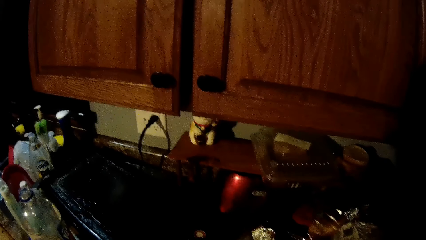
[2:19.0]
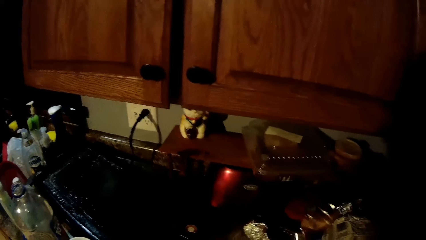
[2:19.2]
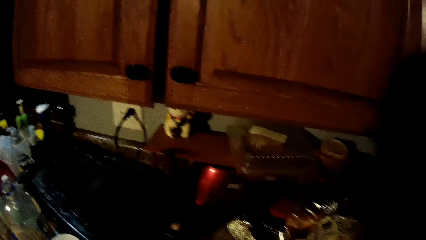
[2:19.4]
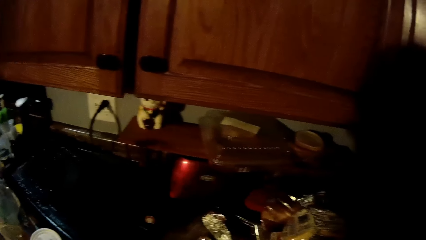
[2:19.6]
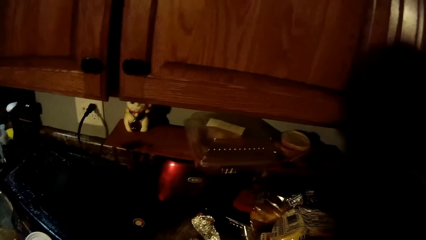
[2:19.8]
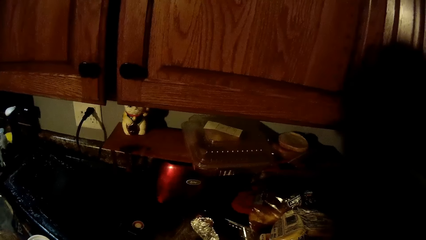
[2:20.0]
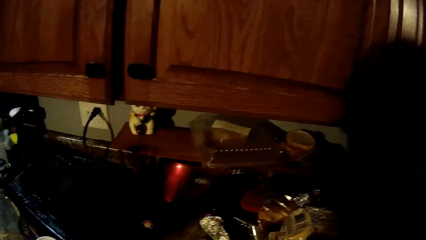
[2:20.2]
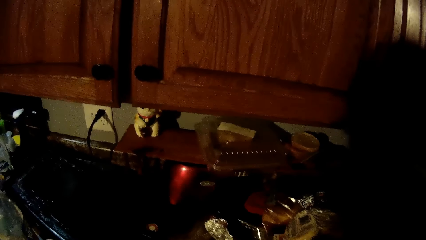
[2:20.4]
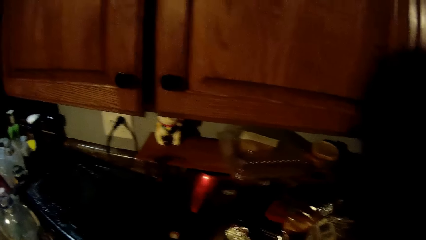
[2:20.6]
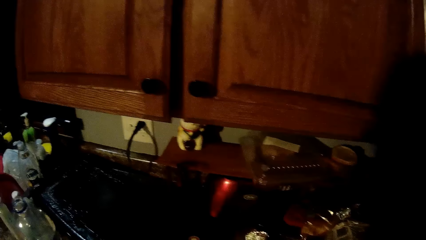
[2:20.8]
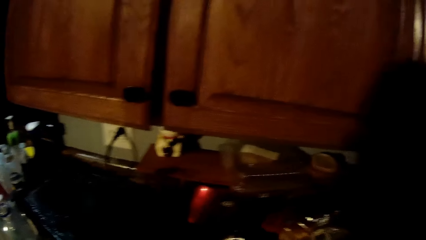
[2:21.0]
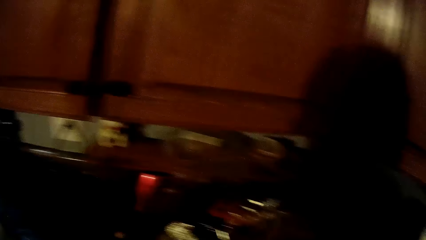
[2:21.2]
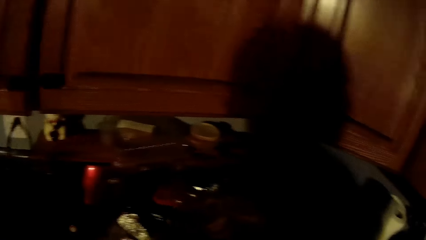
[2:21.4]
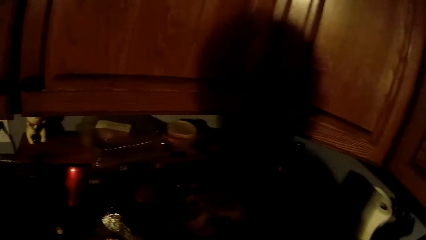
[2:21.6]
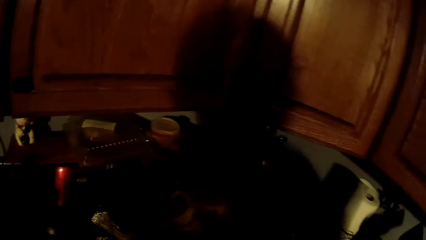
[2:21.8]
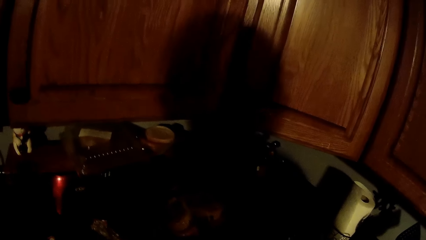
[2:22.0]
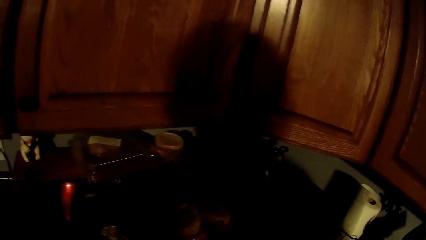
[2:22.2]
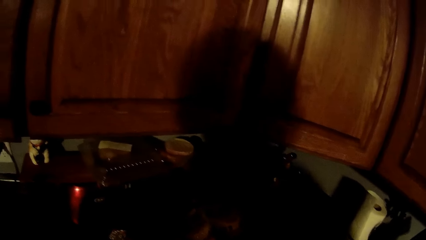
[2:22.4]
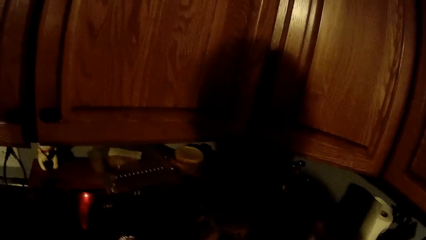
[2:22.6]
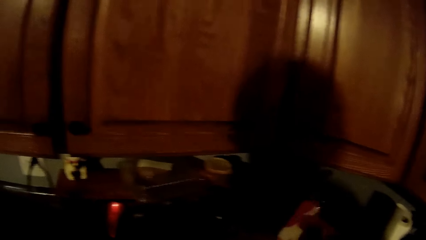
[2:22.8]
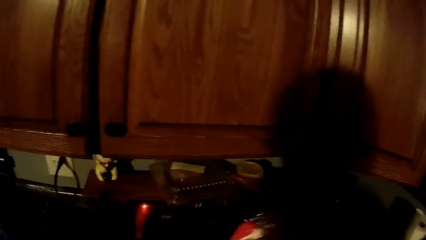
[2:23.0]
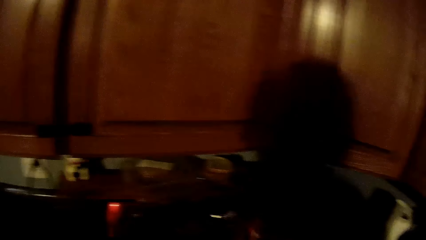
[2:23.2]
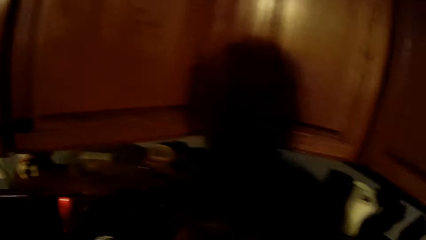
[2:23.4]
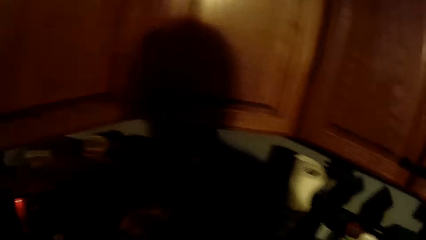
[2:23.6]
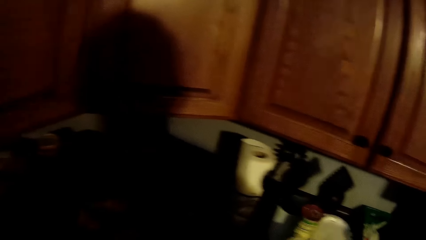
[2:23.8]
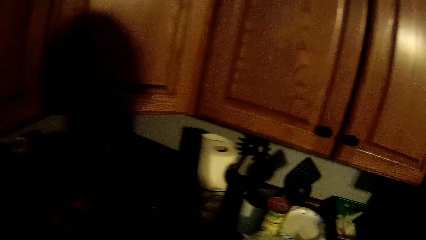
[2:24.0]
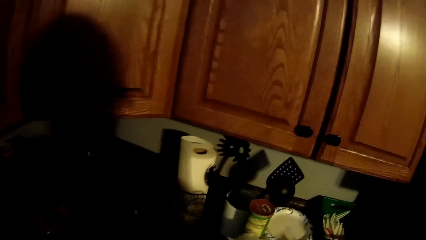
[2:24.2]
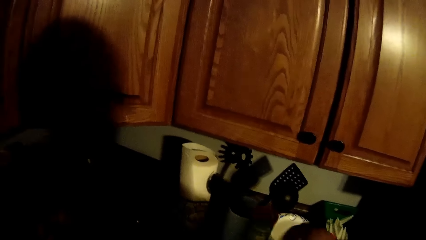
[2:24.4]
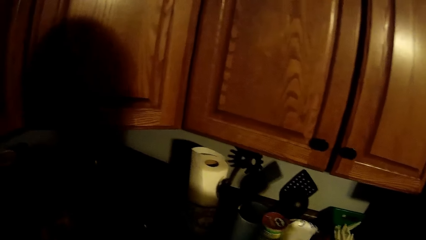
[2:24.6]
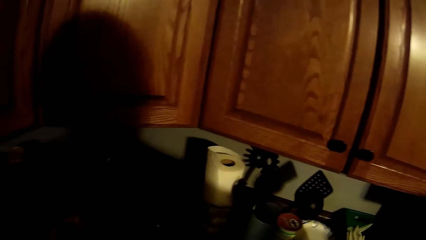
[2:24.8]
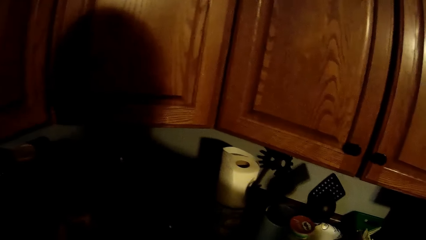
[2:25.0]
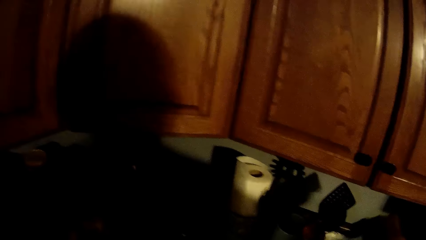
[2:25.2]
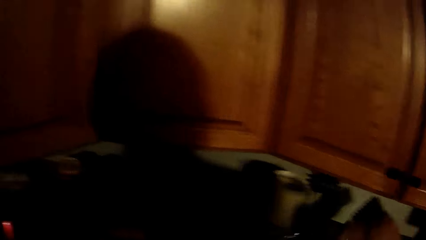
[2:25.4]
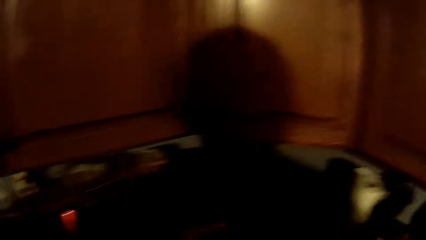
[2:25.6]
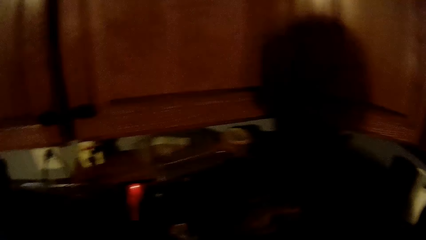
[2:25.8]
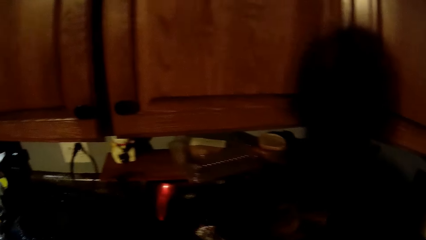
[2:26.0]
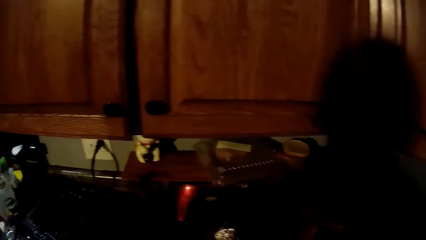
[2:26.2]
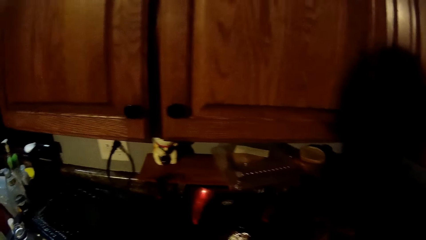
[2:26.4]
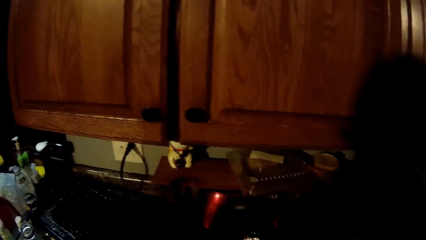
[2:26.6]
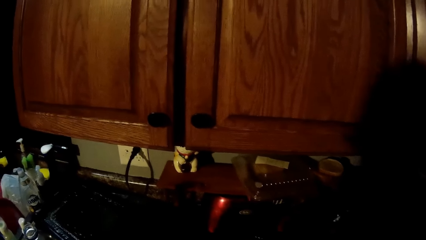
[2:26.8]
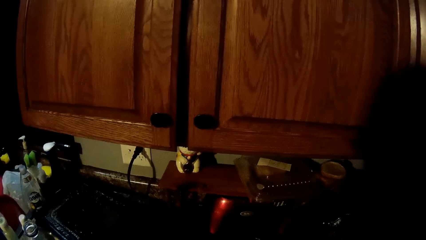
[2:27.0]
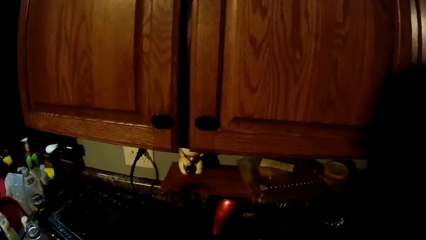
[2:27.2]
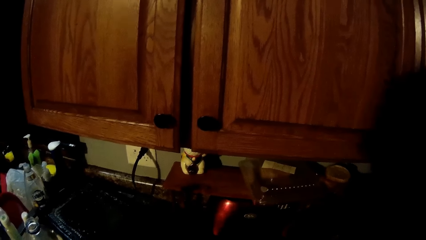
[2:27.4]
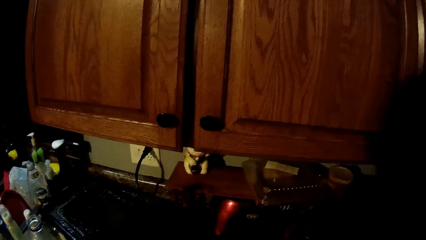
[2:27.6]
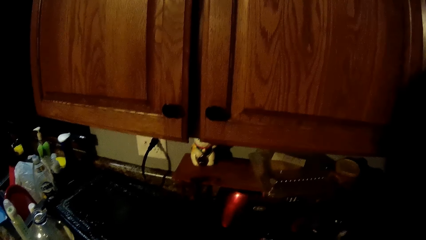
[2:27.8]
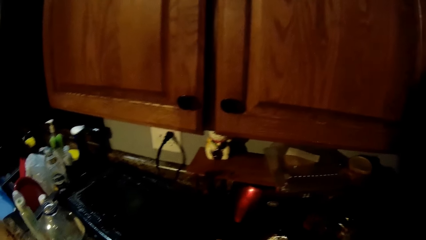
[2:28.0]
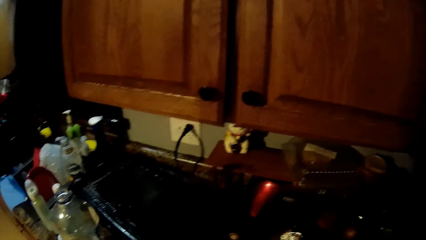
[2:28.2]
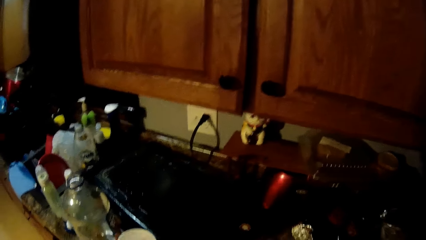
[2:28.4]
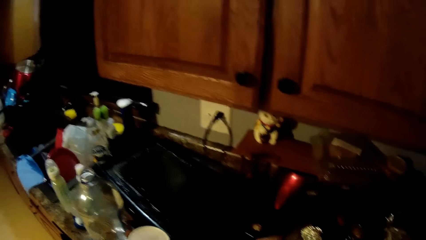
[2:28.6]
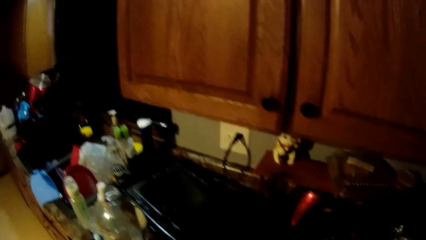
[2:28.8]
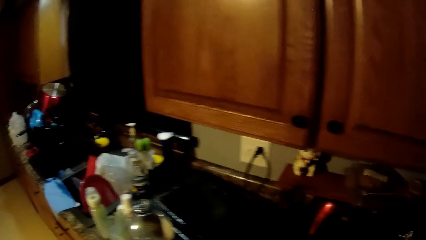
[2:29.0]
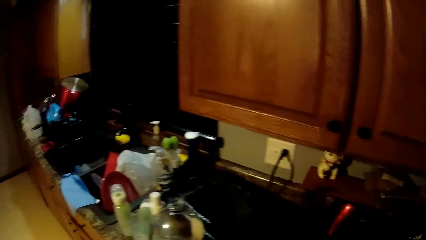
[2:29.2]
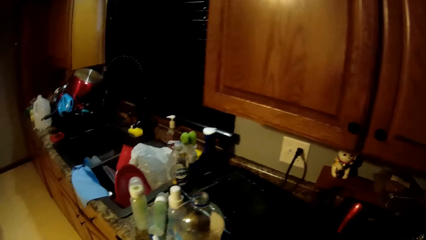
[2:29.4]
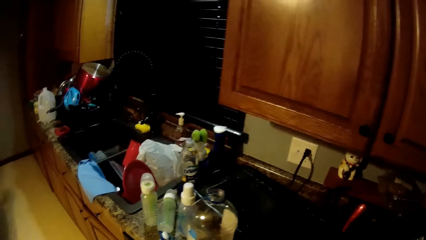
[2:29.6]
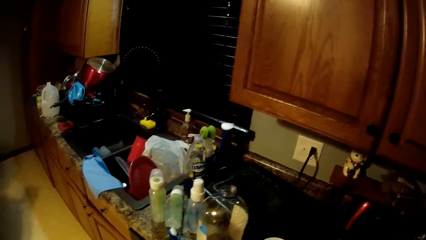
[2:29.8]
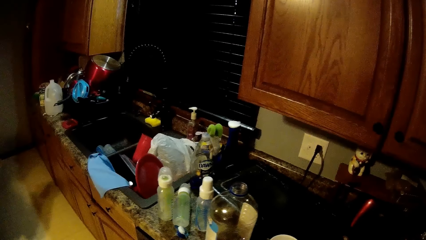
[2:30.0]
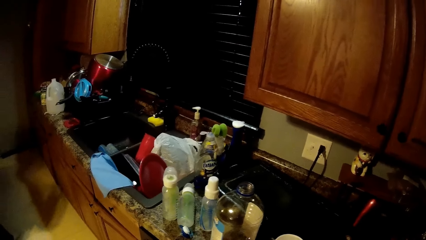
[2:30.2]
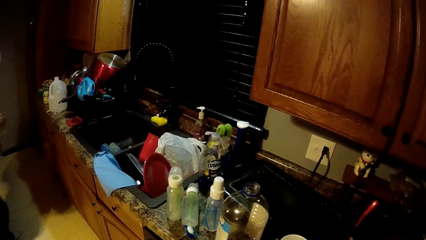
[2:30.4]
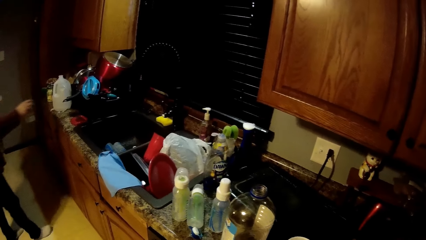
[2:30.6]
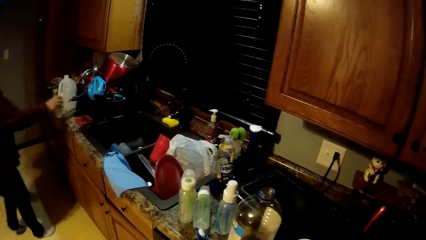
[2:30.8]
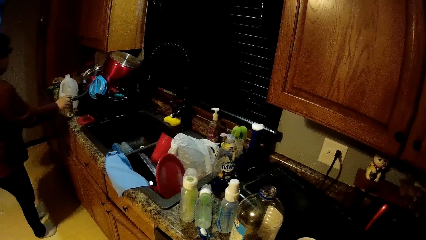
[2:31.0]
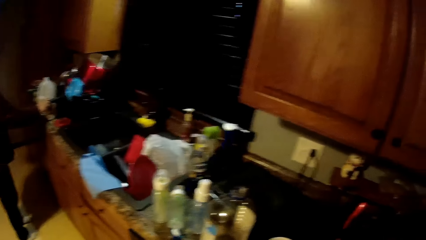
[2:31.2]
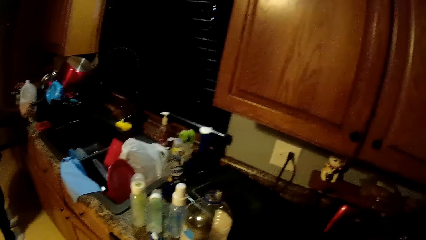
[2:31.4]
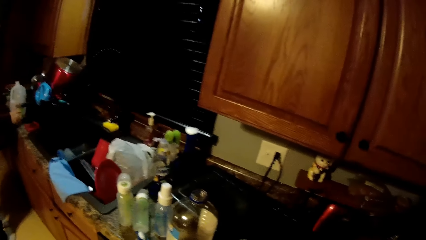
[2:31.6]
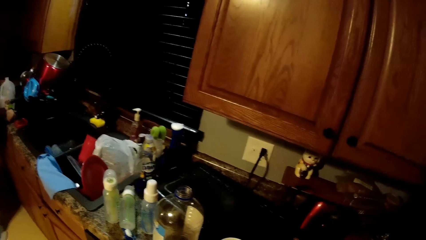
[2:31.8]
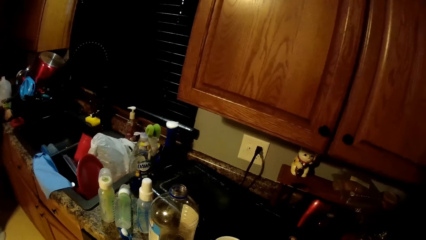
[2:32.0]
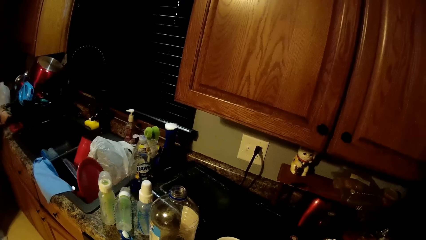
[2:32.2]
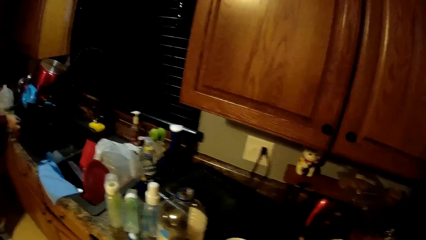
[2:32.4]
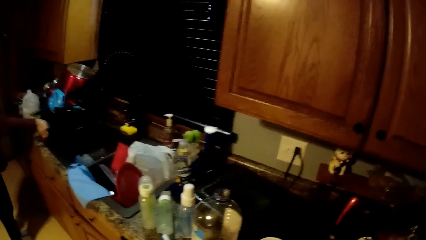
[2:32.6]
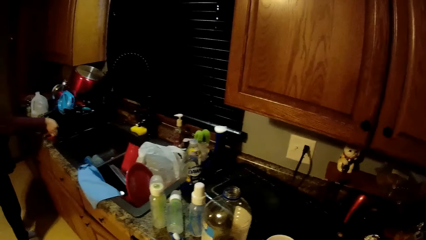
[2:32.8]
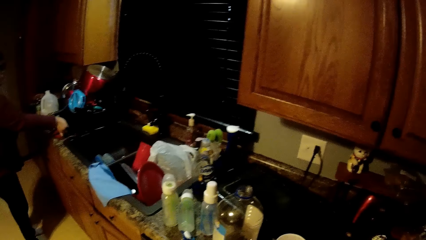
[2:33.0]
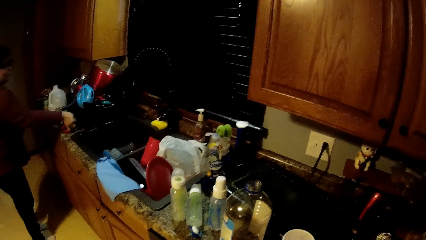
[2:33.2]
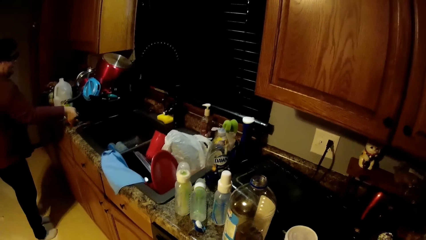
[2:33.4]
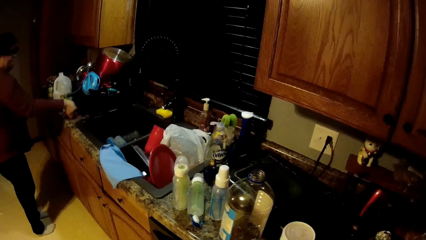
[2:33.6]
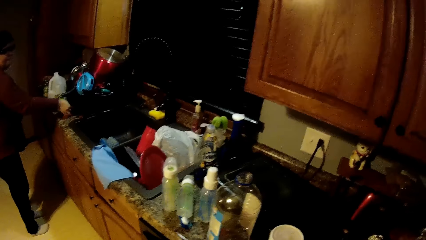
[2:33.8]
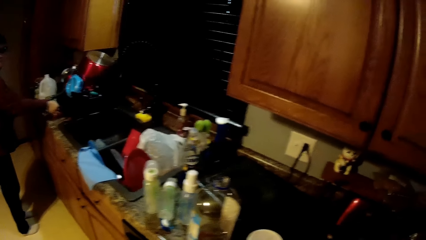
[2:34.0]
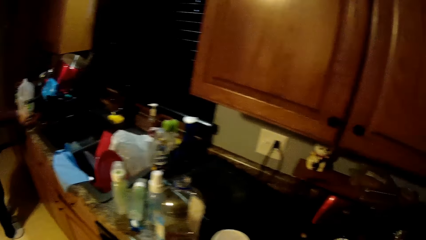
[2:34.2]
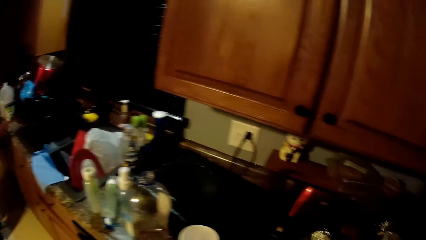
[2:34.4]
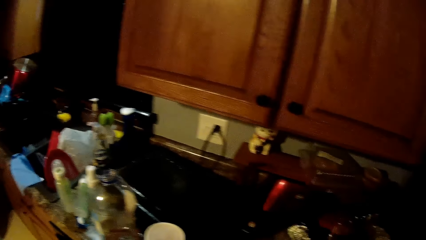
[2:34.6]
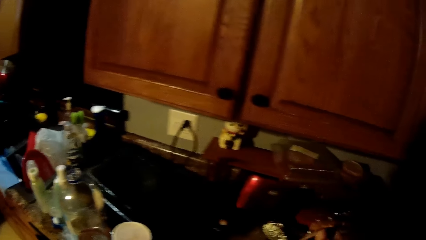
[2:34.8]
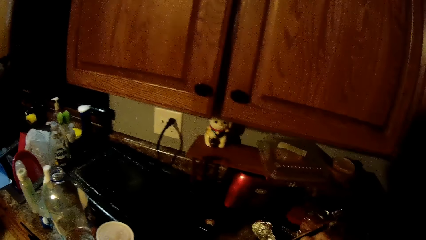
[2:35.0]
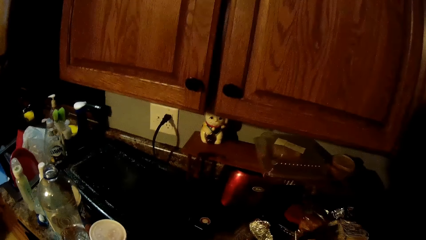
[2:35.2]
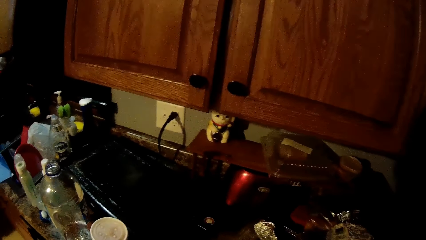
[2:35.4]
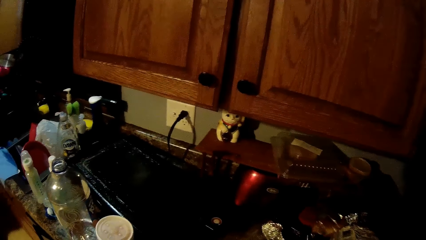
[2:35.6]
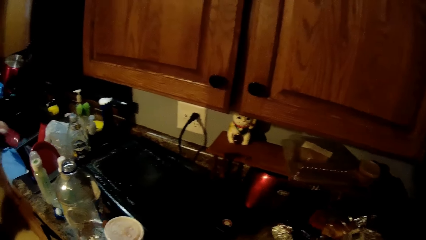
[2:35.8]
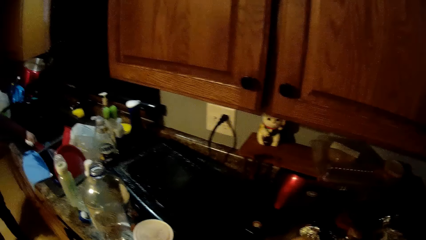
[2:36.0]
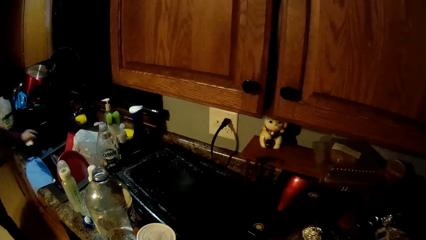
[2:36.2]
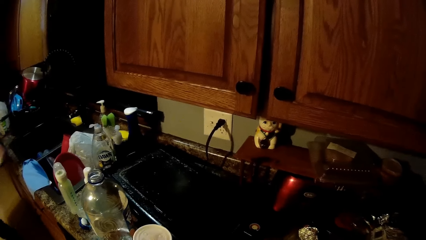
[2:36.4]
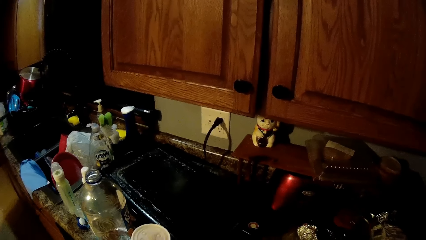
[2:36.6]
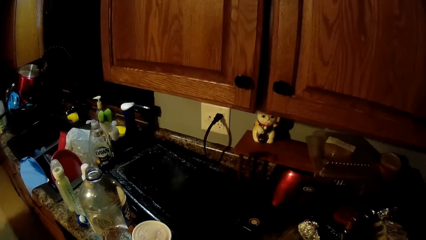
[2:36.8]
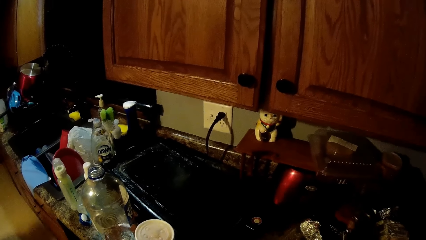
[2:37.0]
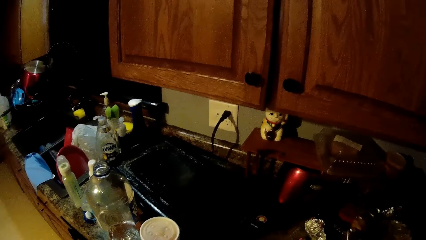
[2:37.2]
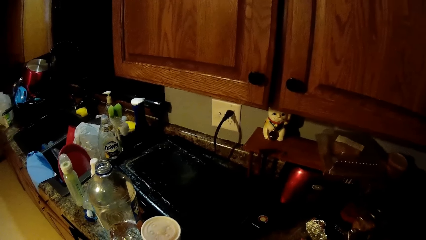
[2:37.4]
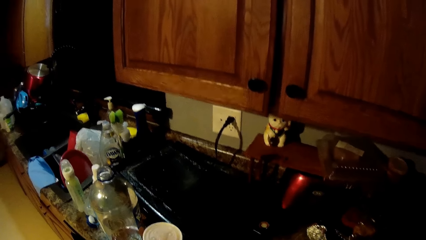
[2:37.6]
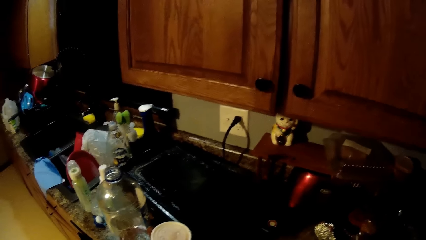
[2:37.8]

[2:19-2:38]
The camera wearer picks up a packet. A woman drops the can on the cabinet with her right hand. She puts the glass on the kitchen counter. She removes a tape on a cup on a kitchen slab with her right hand. She drops the cup in a kitchen sink with her left hand.
